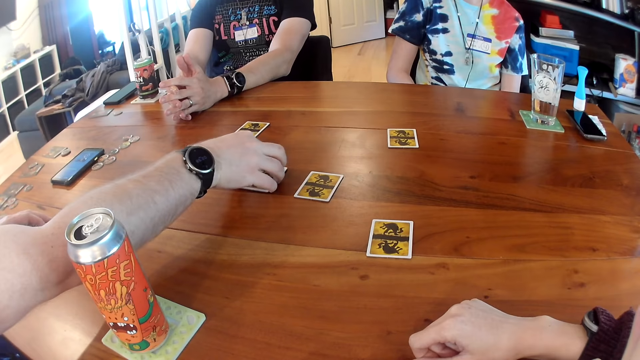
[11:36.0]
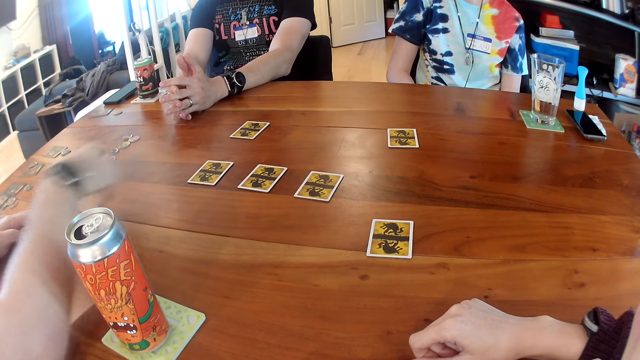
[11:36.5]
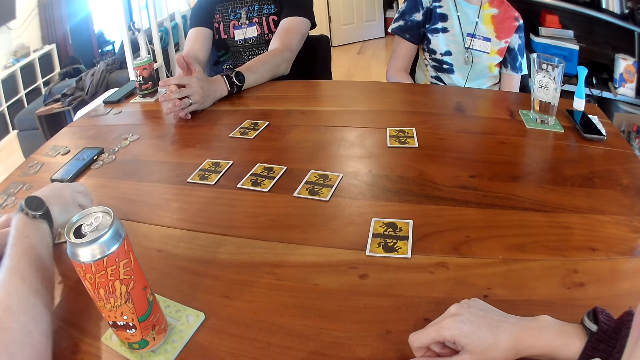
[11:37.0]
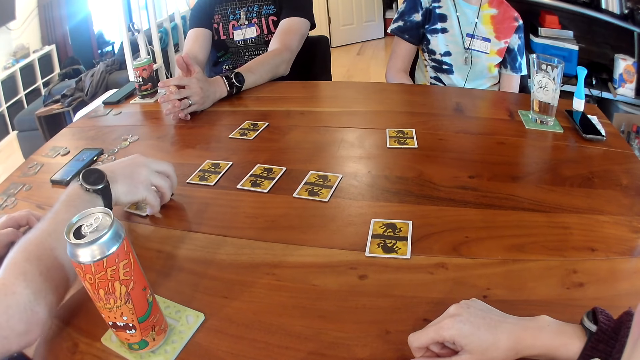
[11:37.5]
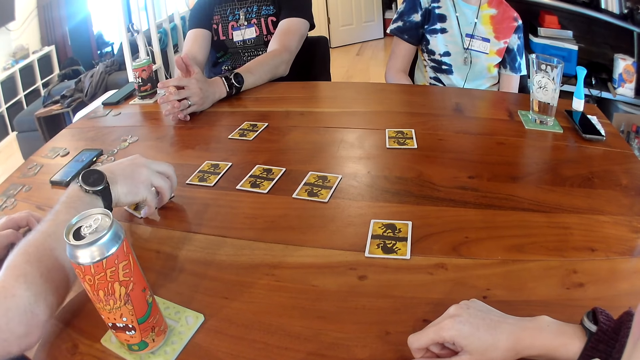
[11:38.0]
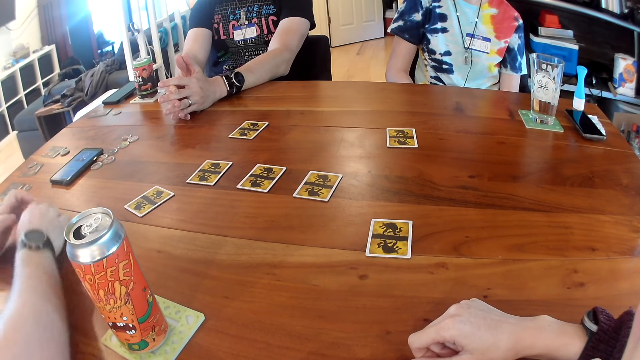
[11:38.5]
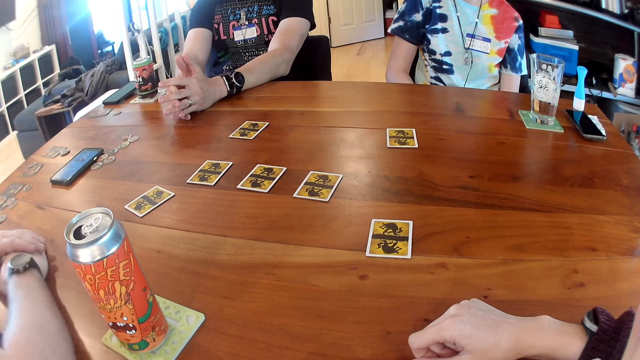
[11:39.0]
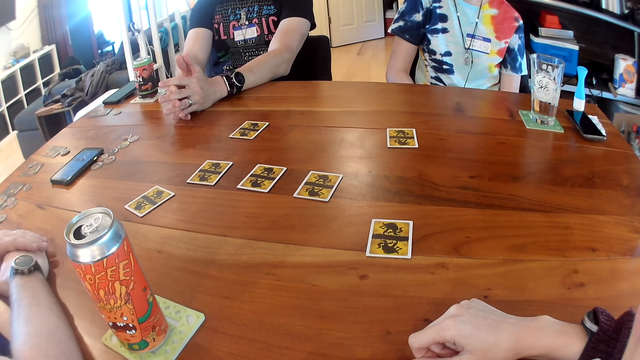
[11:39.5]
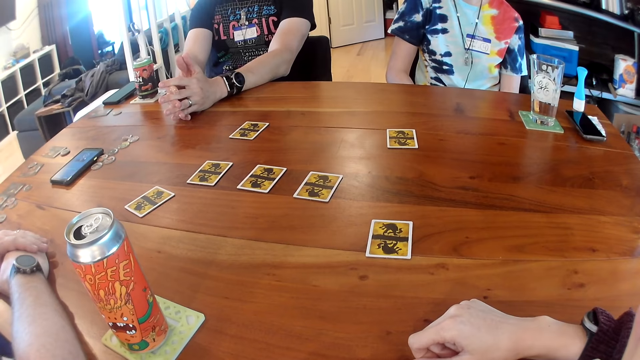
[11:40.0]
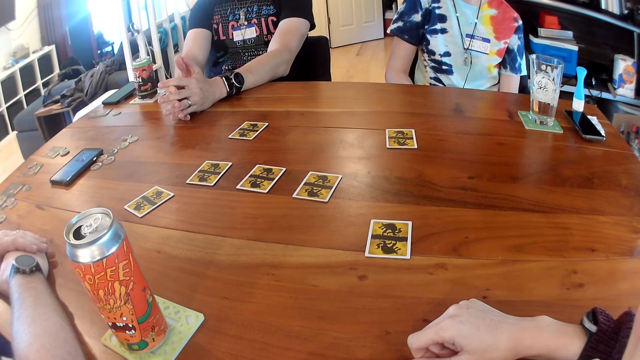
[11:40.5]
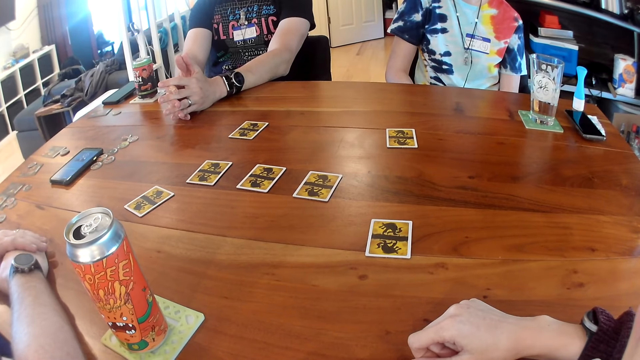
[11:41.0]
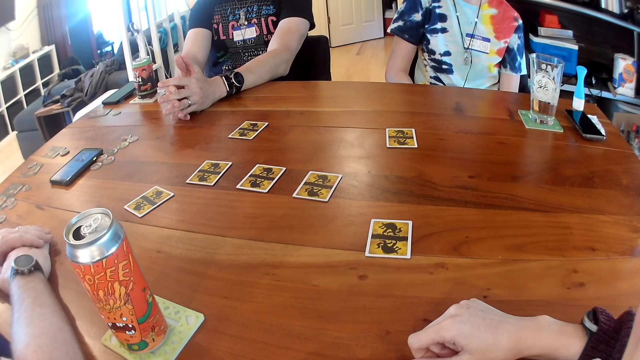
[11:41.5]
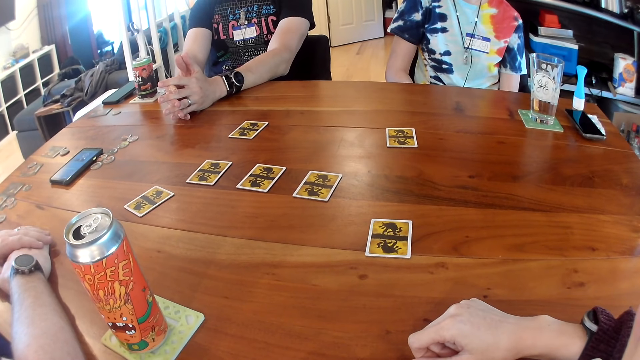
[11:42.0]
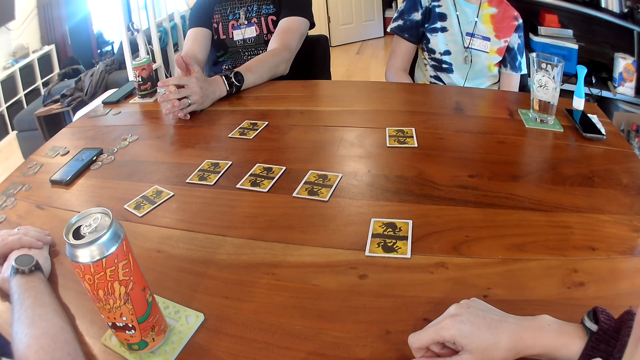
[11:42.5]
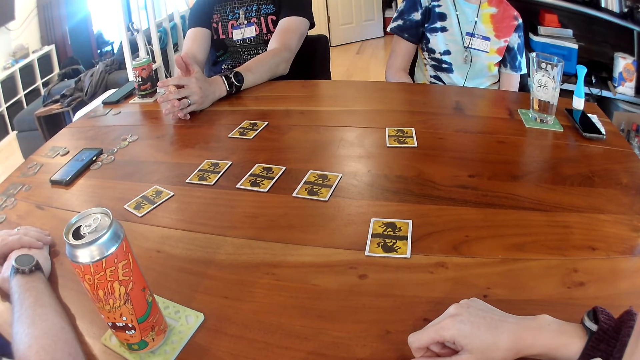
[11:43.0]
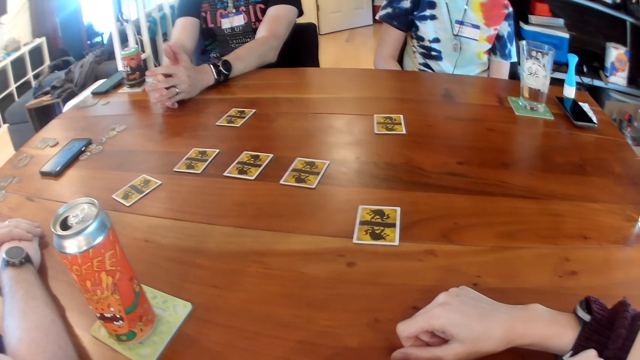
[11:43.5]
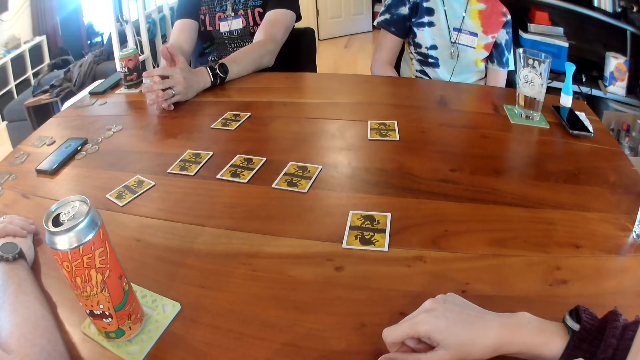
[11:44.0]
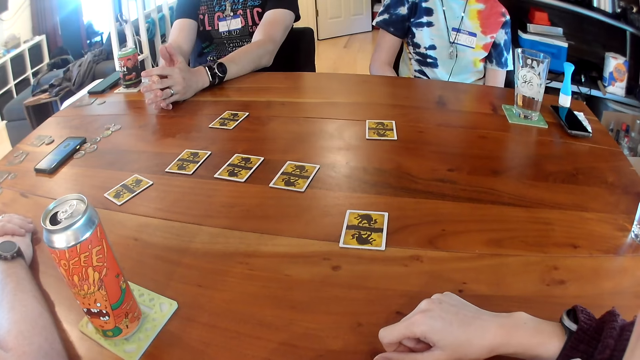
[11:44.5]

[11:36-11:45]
The man plays the card. He adjusts the card on the table with his right hand. He returns the card. He places his two hands on the table.

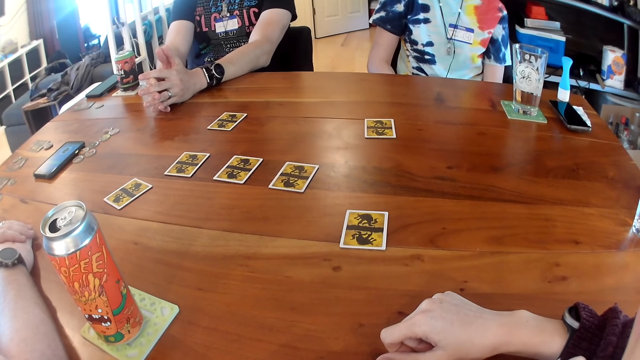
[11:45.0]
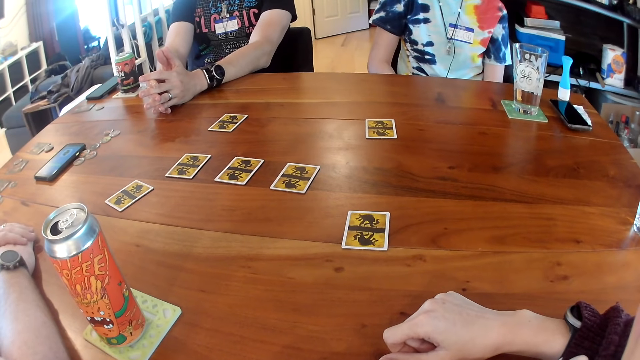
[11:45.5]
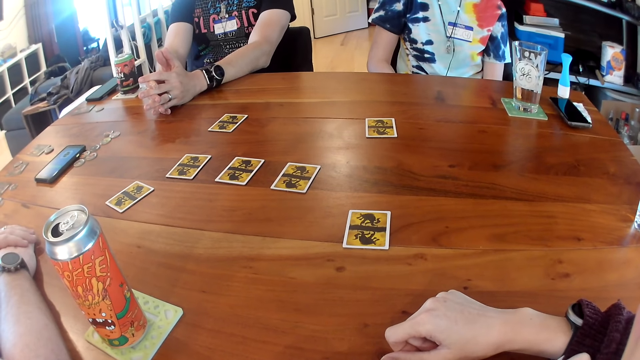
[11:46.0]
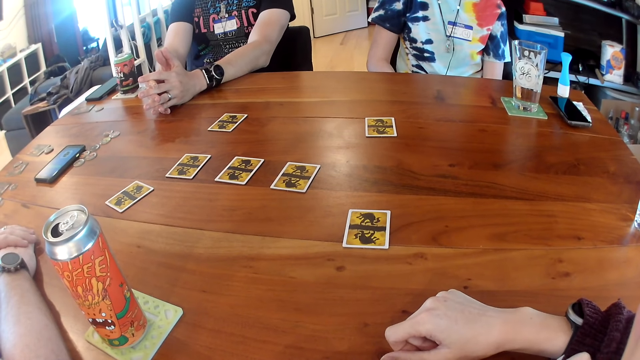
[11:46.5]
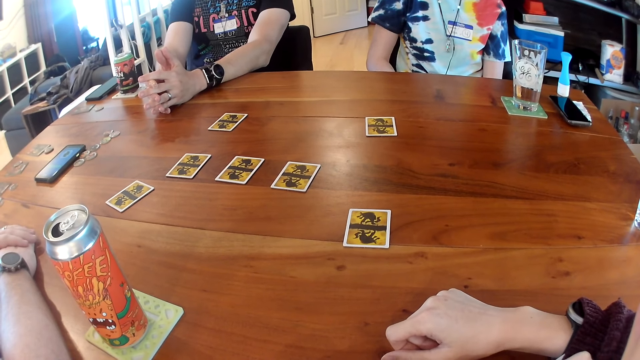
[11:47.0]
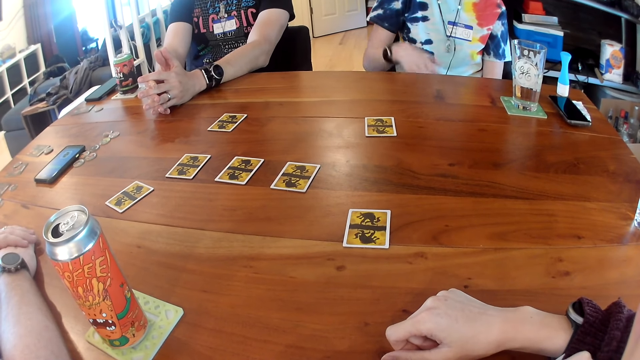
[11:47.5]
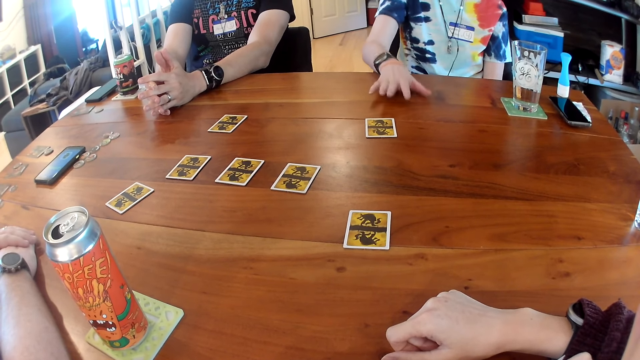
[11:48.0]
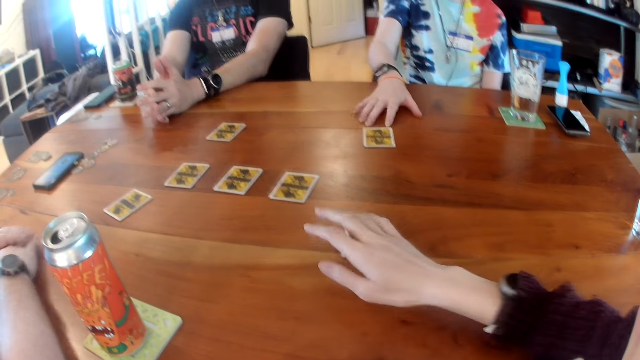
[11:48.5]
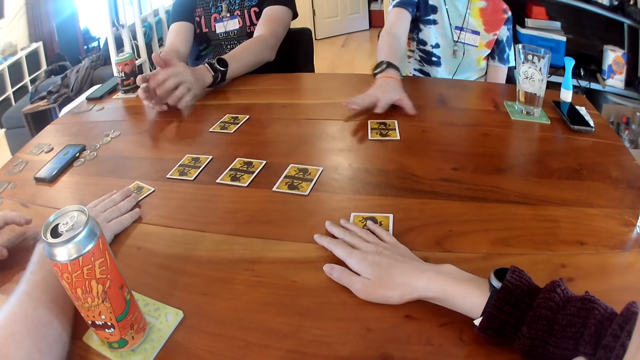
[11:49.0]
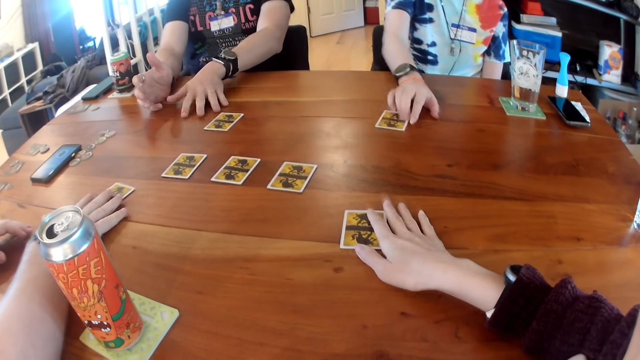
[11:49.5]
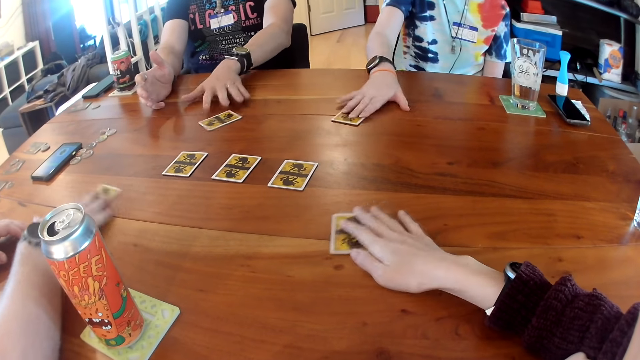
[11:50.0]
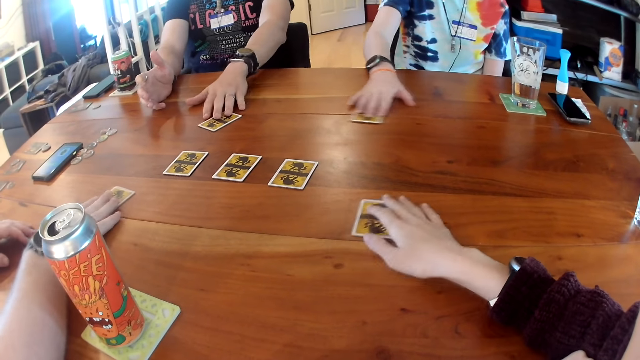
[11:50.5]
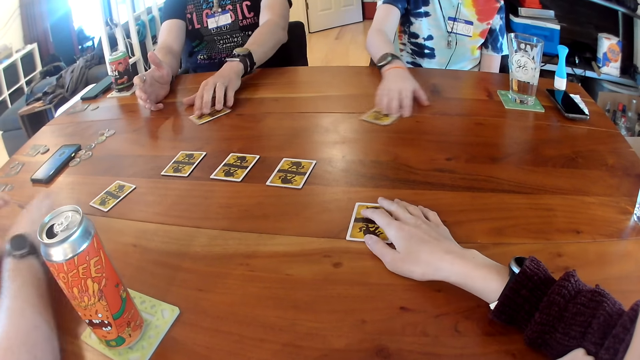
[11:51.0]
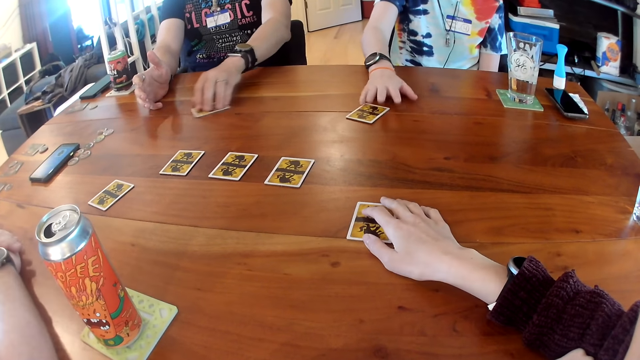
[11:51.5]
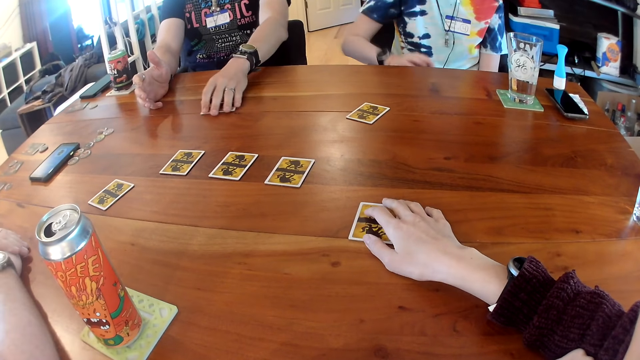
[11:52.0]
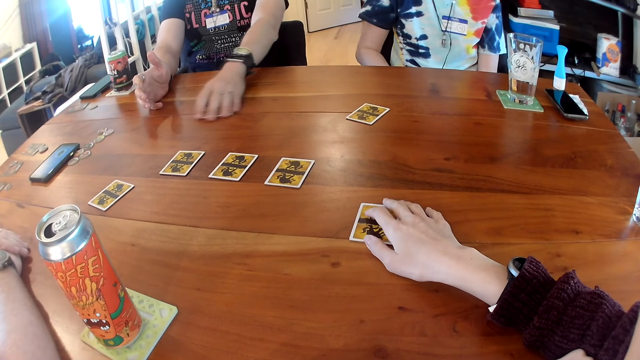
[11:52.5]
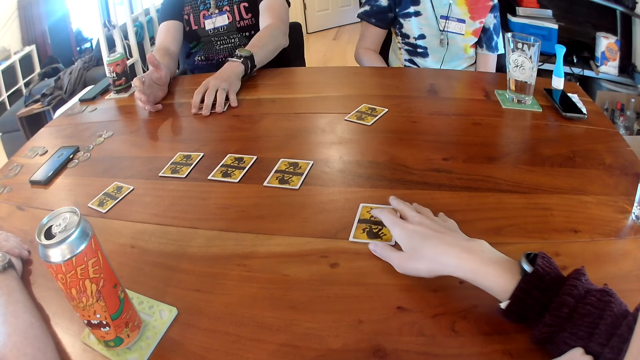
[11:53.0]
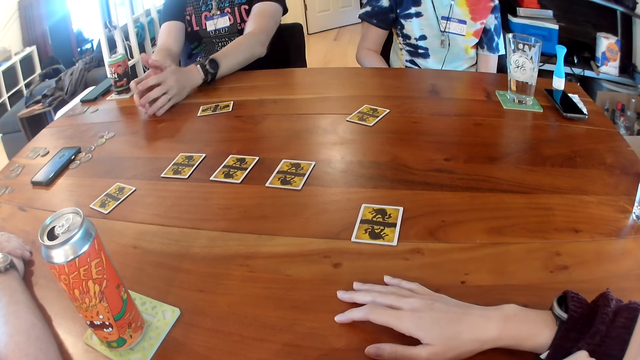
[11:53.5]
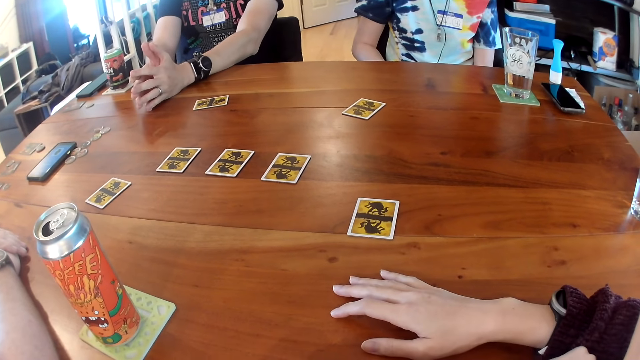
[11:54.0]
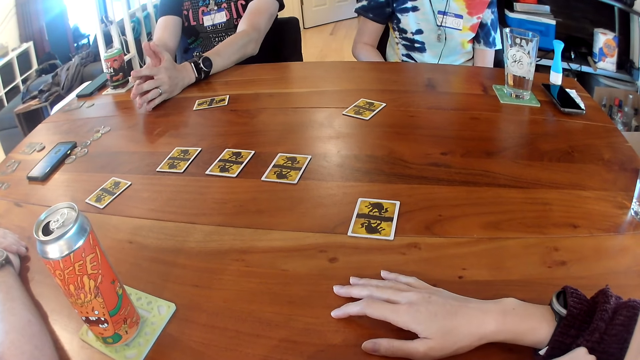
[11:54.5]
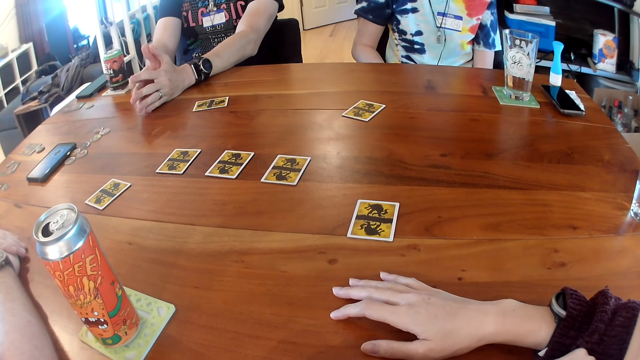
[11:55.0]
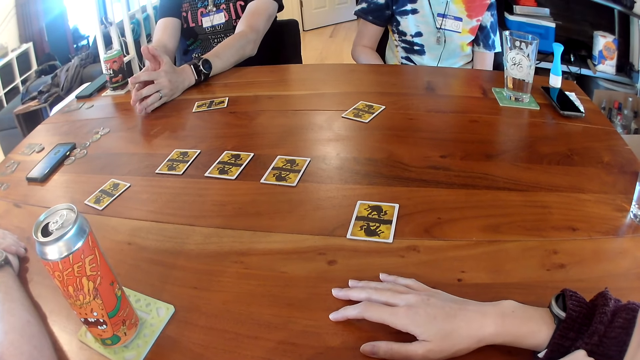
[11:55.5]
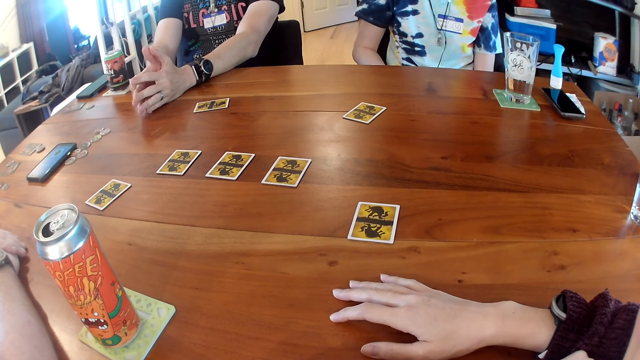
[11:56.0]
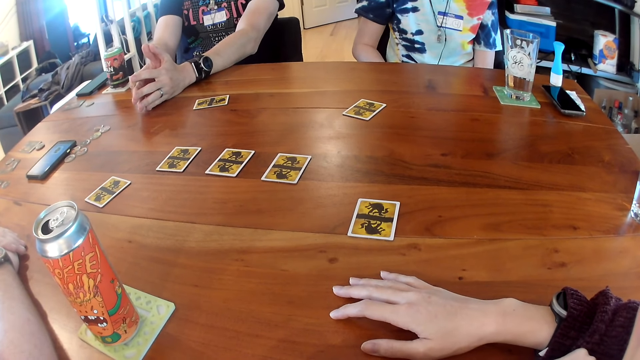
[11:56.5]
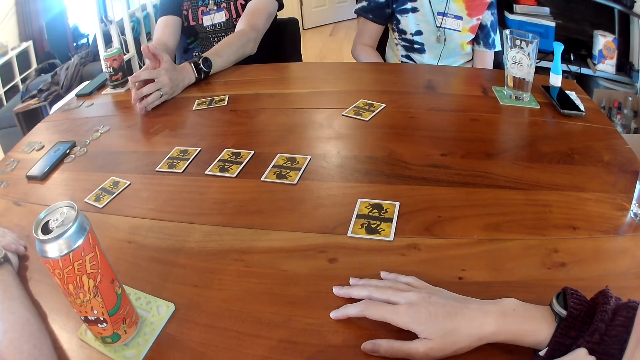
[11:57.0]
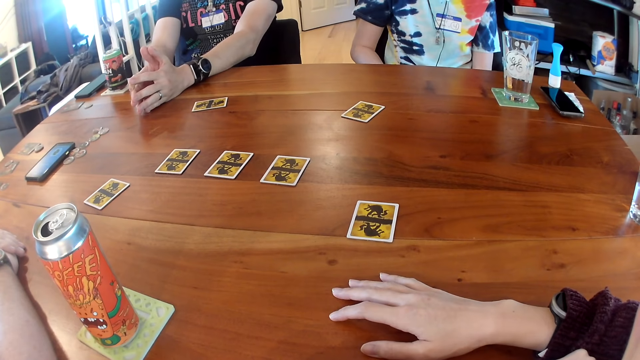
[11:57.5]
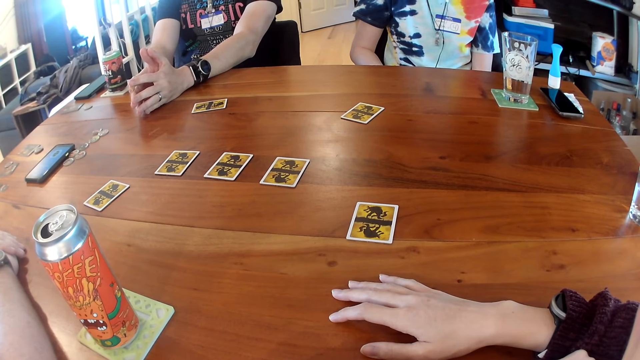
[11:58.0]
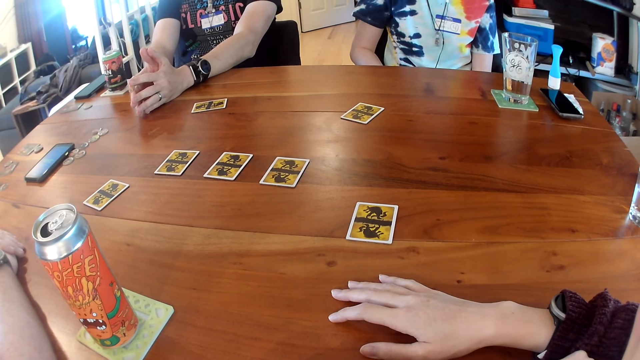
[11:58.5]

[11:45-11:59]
The camera wearer stares at the cards. A woman moves her right hand on the table towards the card. The camera wearer places their hand on the card with their right hand. They play the card. A man places his right hand on the card on the table and moves his right hand on the card on the table. The woman moves the card on the table with her right hand. The woman plays the card. The man plays the card. The camera wearer moves the card on the table with their right hand. Another man moves the card on the table with his left hand. The other man plays the card.
